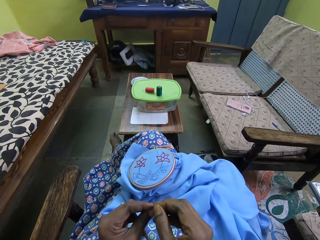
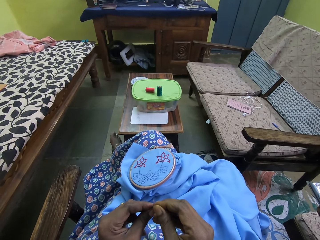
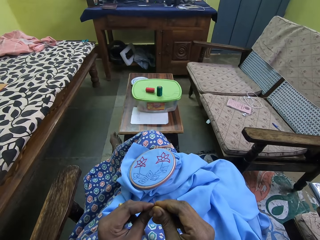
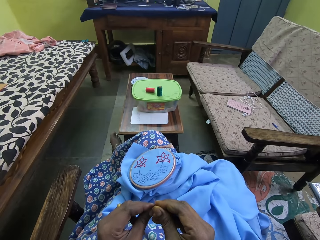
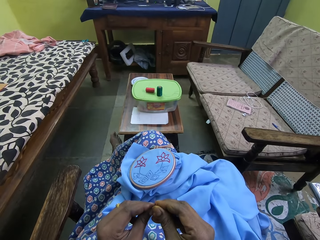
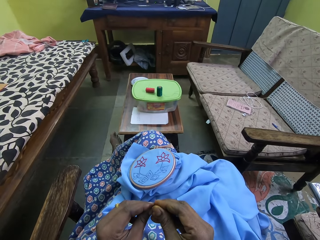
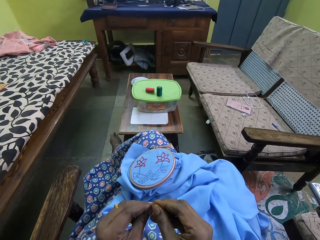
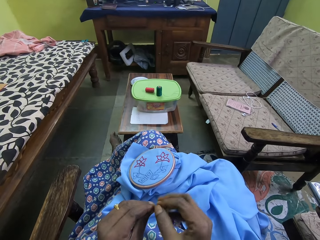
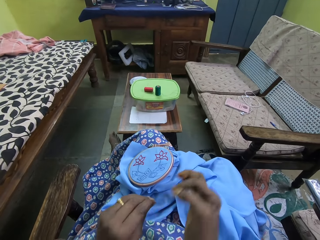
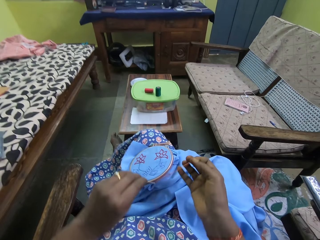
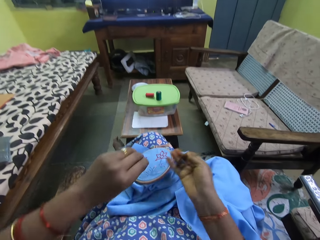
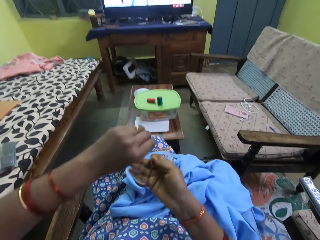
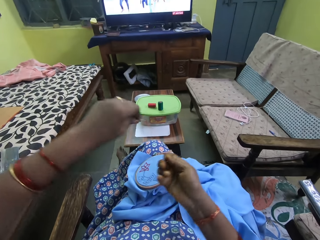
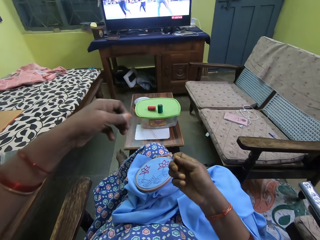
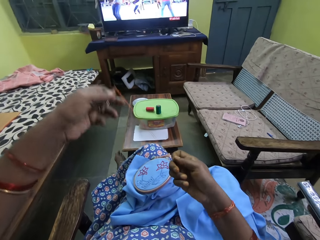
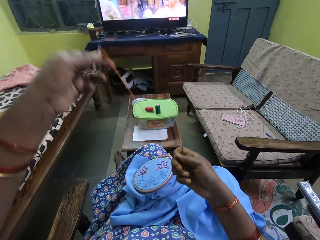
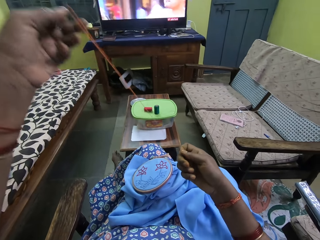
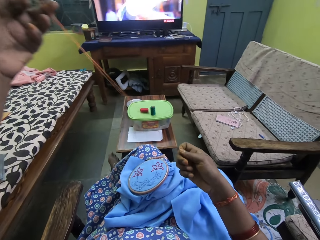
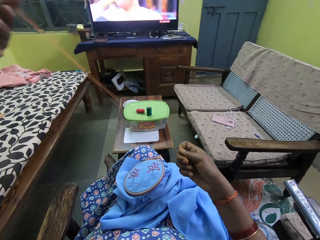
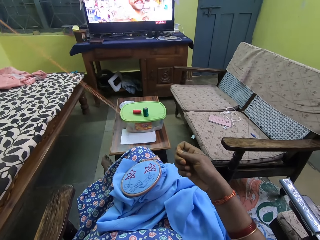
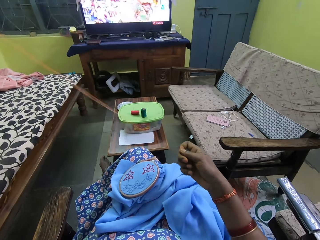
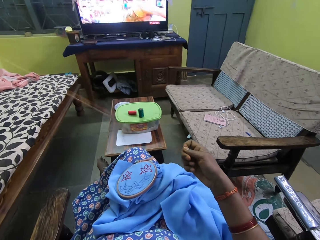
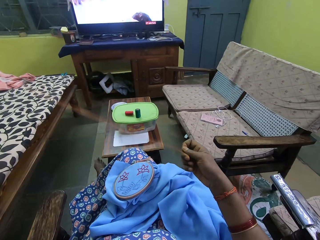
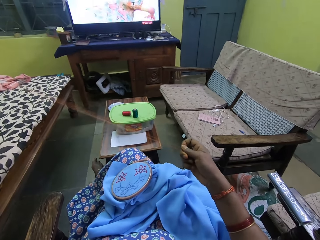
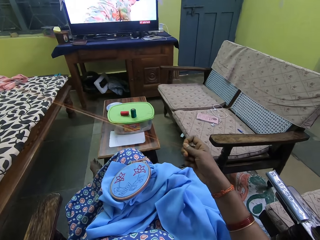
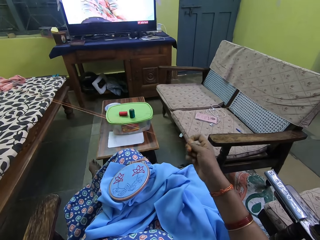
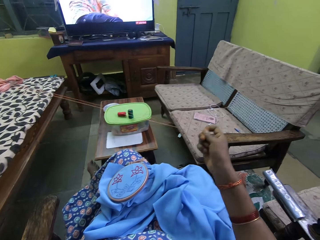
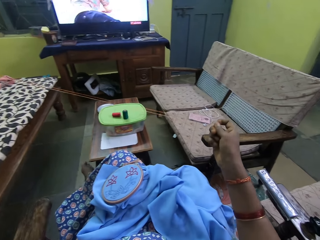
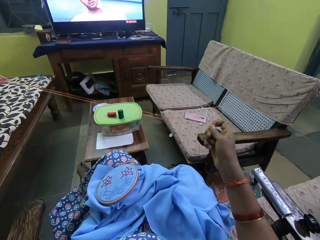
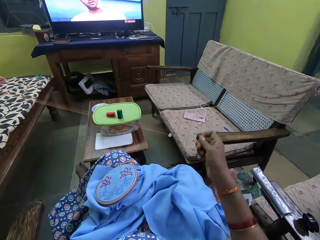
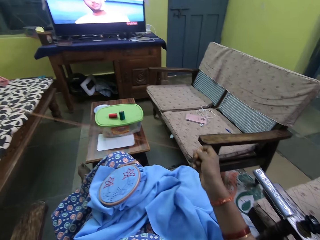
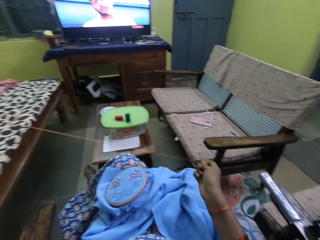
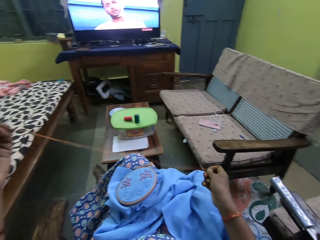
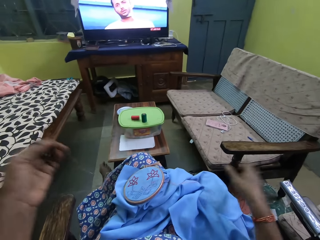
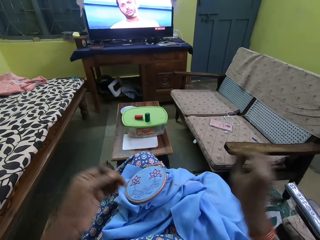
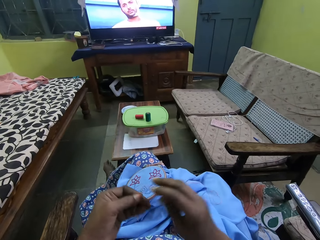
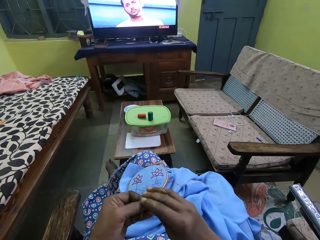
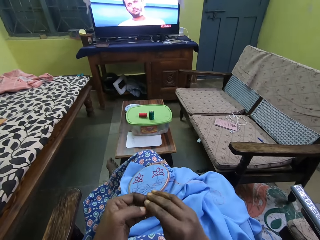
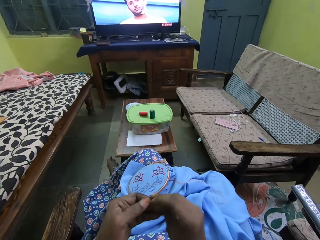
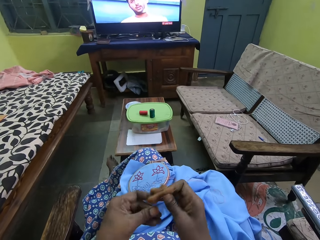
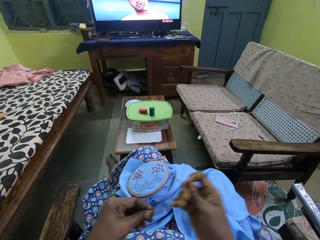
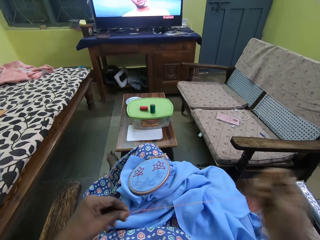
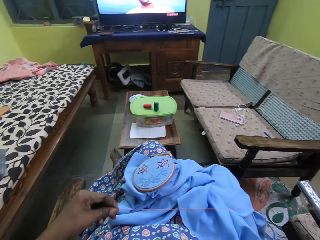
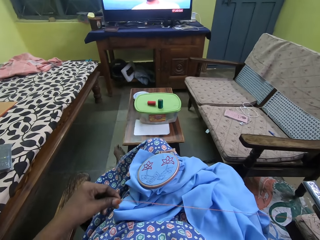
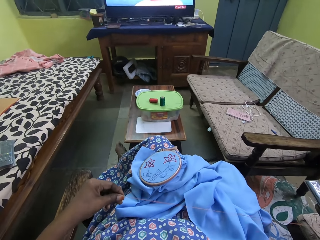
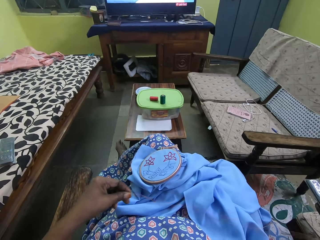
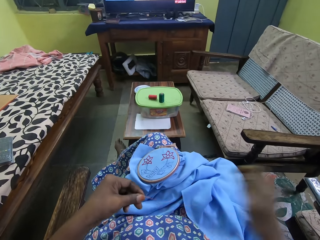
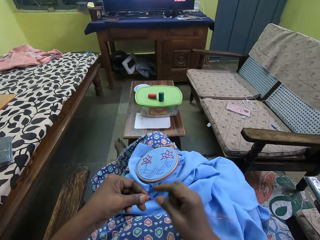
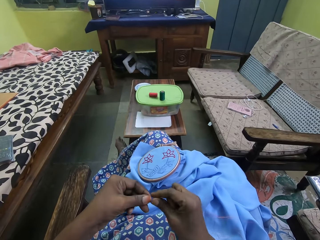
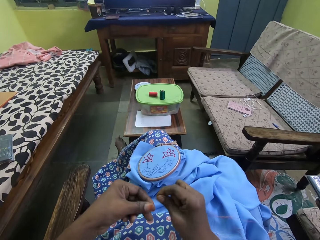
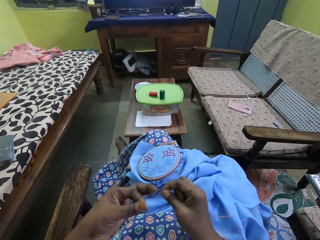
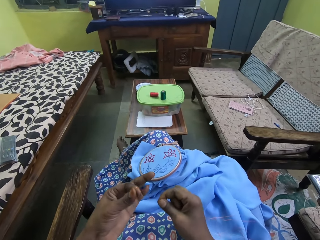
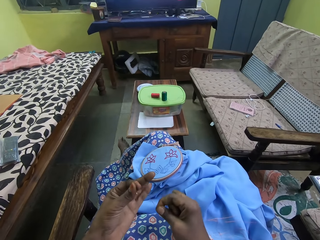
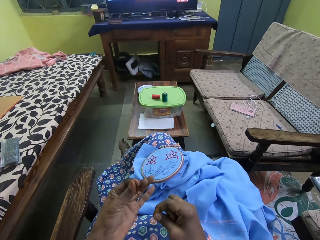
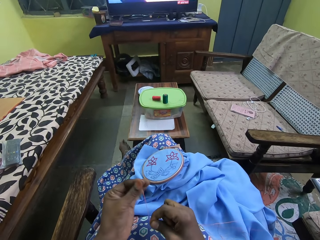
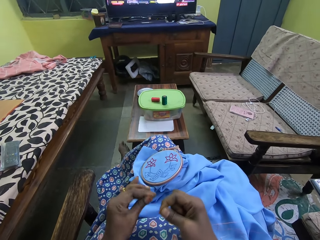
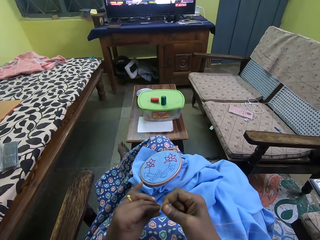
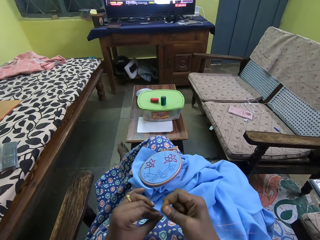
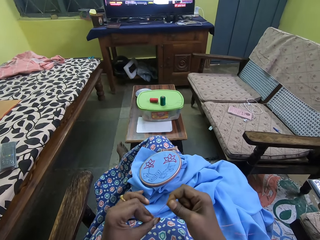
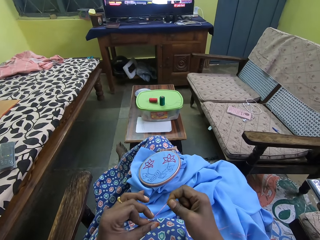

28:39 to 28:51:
The camera wearer moves the thread up. They move a hand. They hold the thread and straighten the thread. They tie a knot at the end of the thread with both hands. They hold the needle.

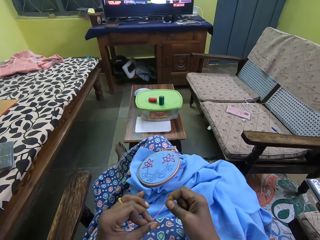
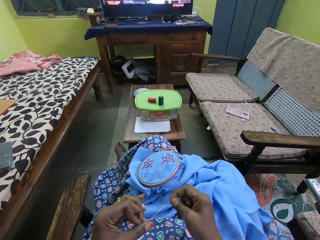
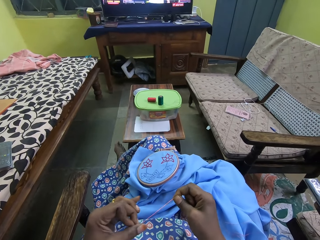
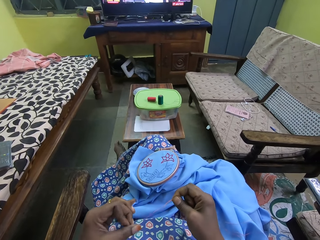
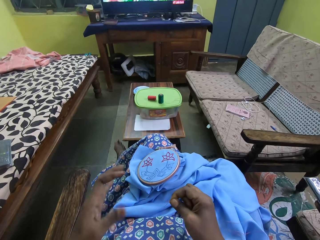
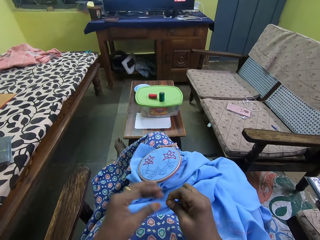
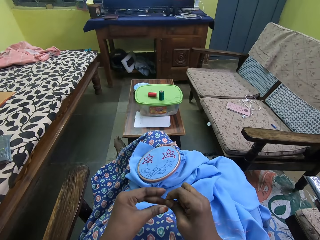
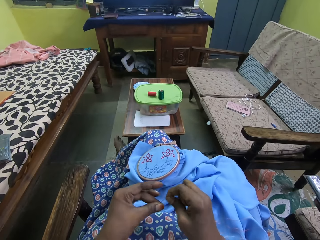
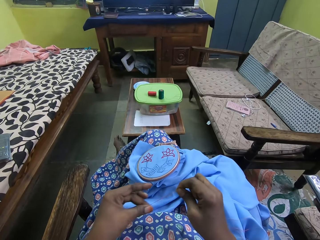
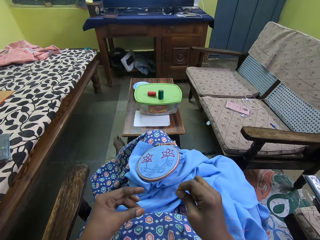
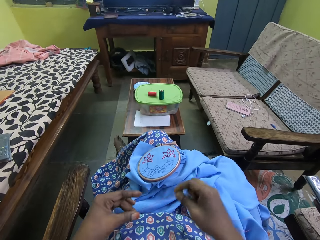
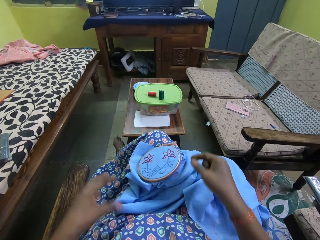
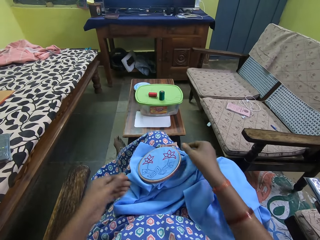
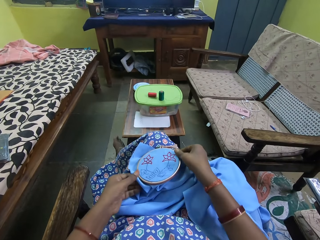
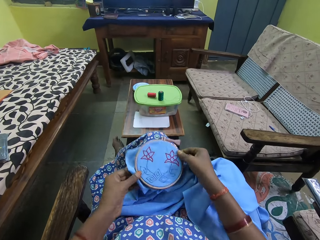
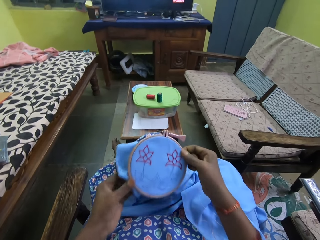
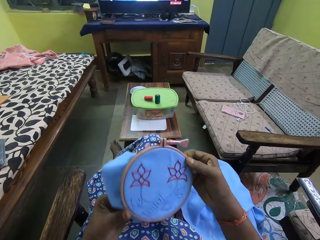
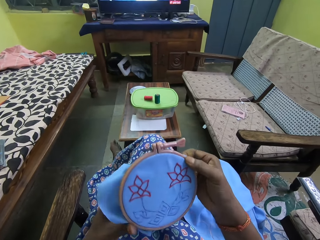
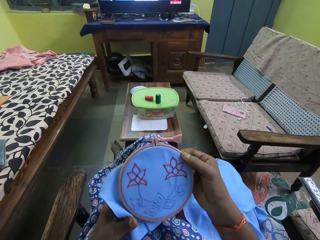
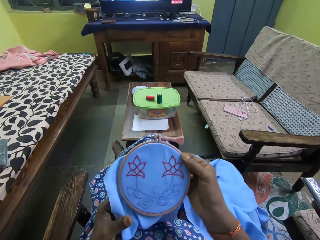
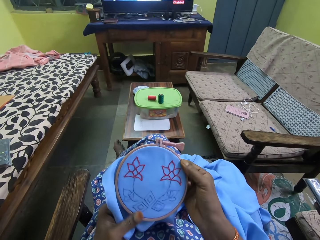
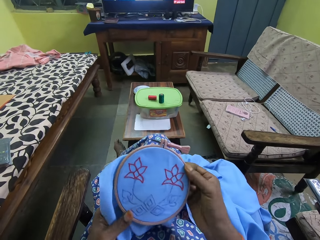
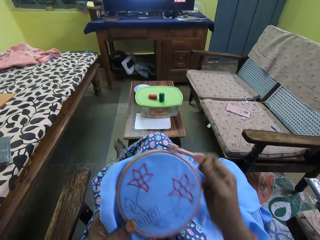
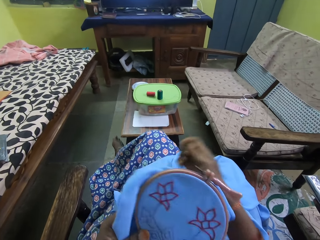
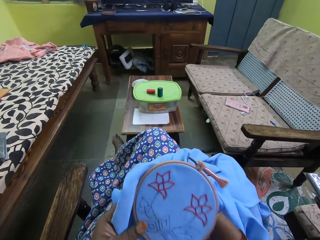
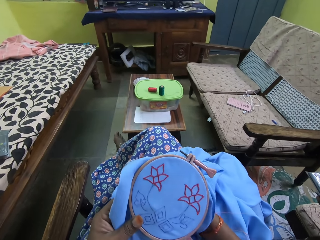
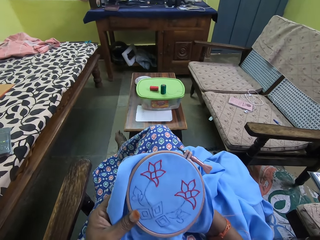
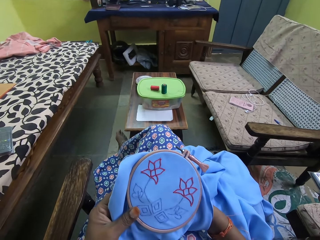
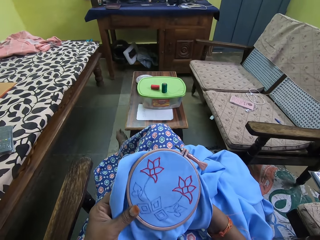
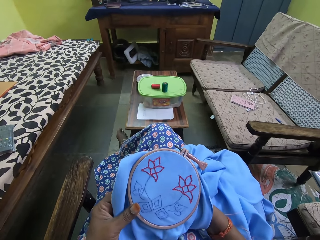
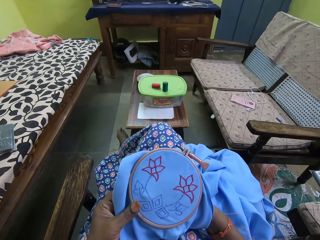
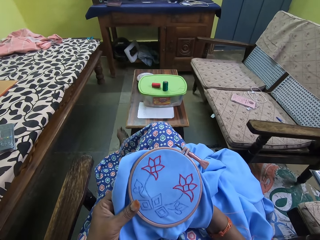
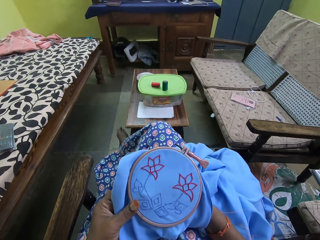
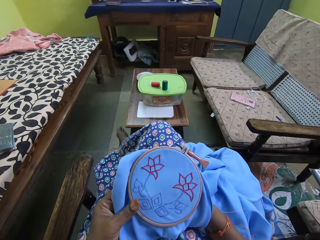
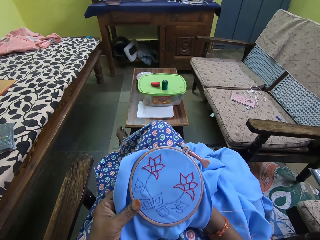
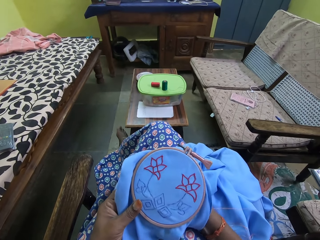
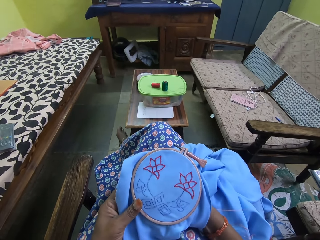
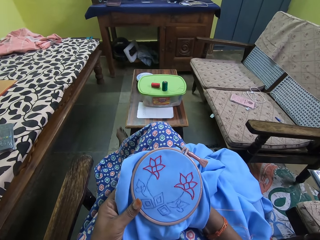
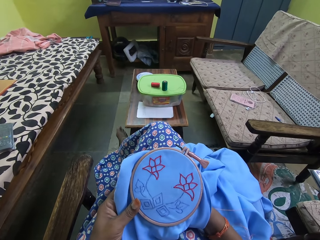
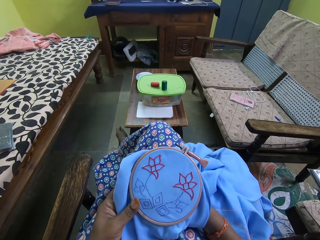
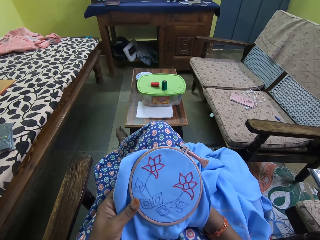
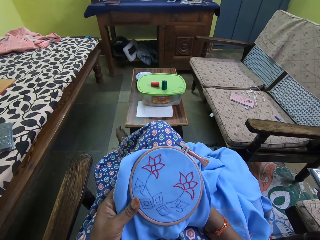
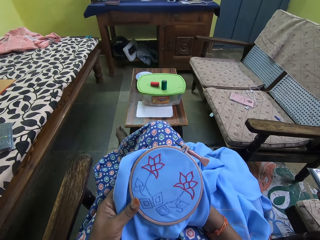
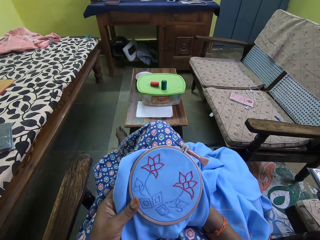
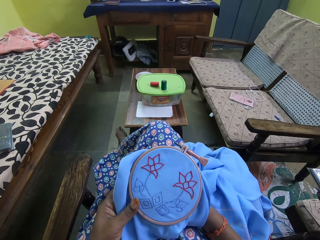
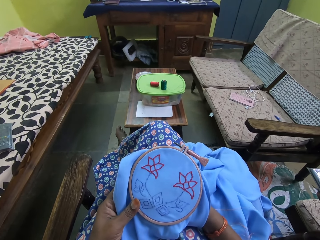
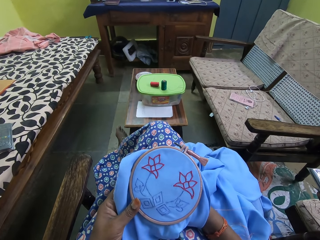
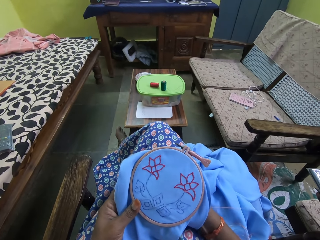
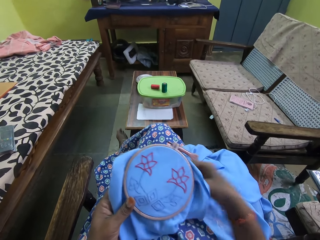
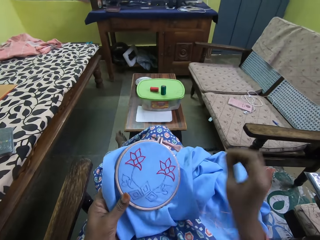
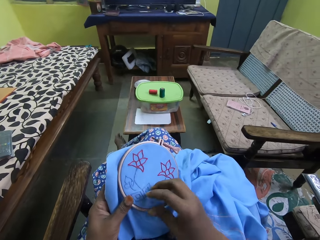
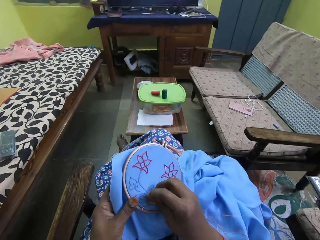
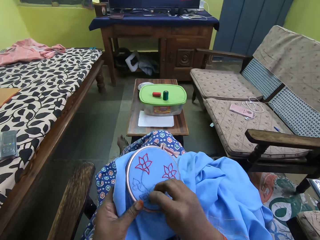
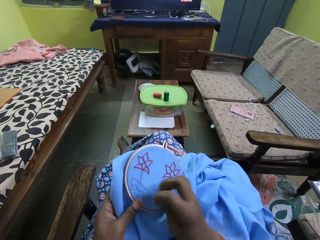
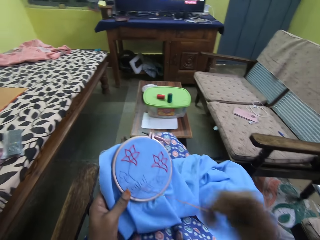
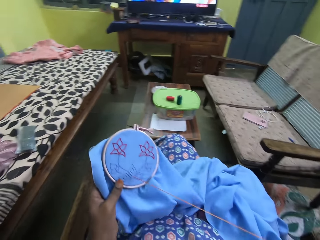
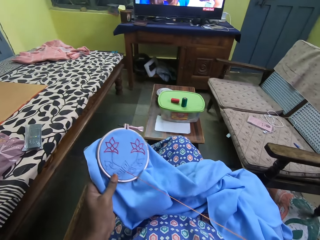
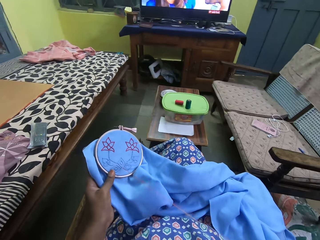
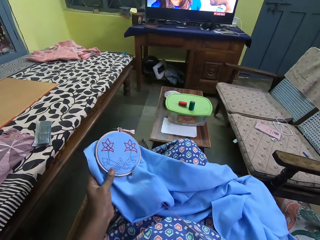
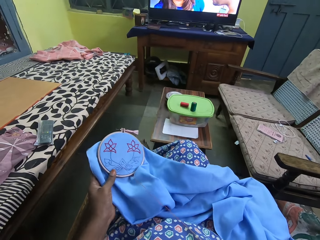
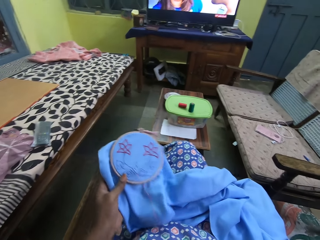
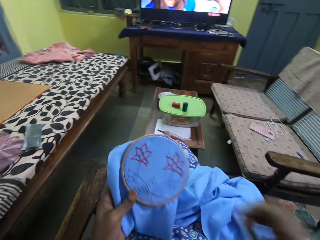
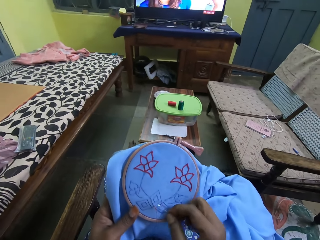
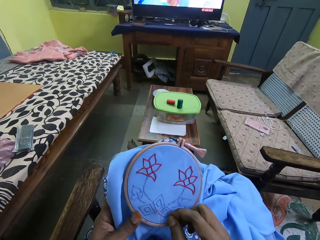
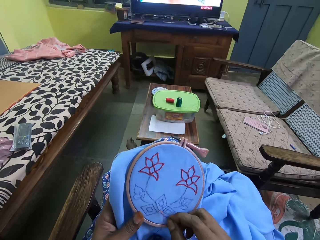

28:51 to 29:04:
The camera wearer straightens the thread. She holds the thread. She moves her hand down. She picks up the craft or fabric from her legs with both hands. She holds the fabric. She embroiders the craft with the needle and thread in her right hand. She moves her hand at the back of the fabric.
